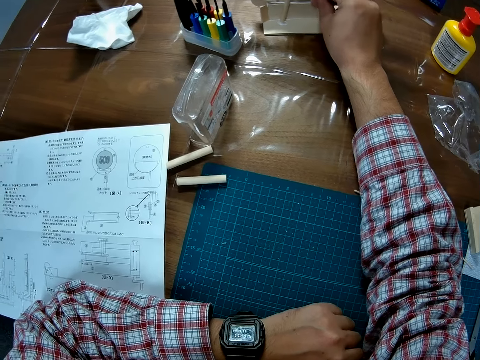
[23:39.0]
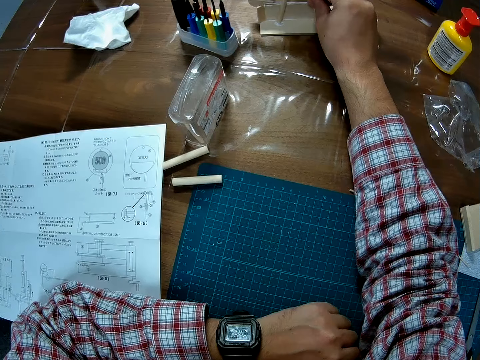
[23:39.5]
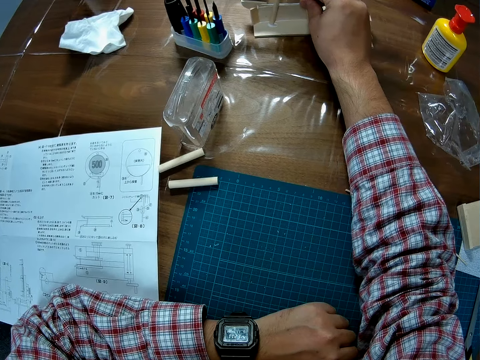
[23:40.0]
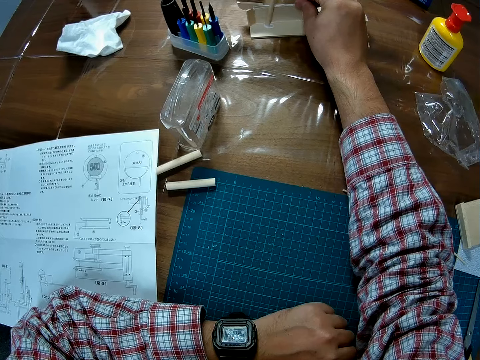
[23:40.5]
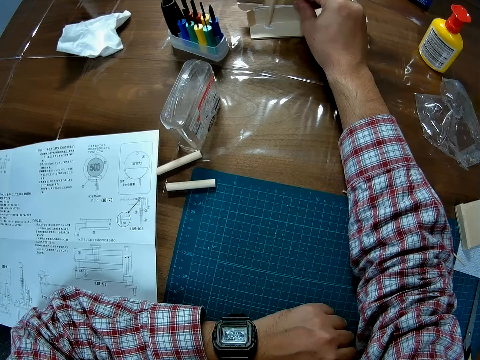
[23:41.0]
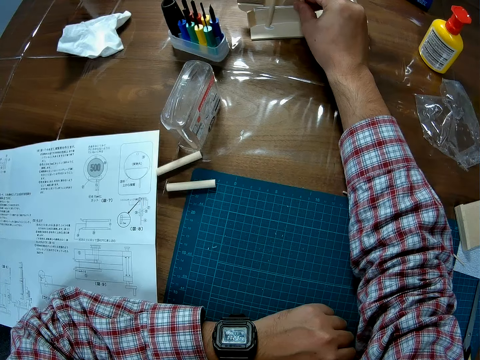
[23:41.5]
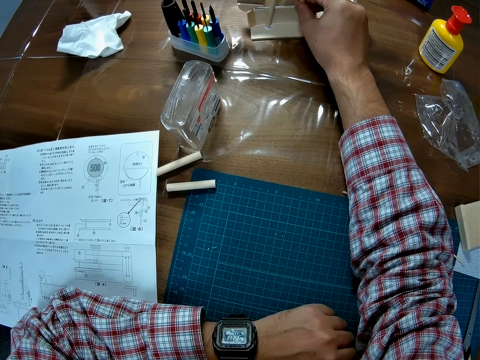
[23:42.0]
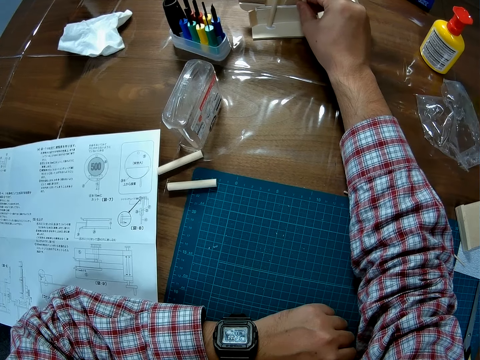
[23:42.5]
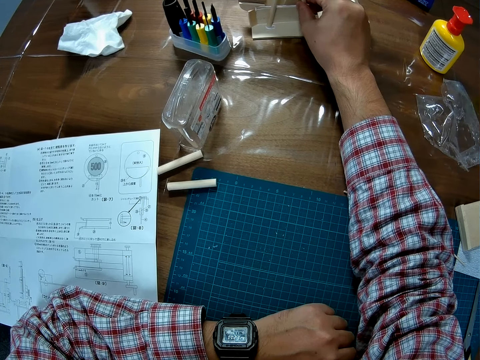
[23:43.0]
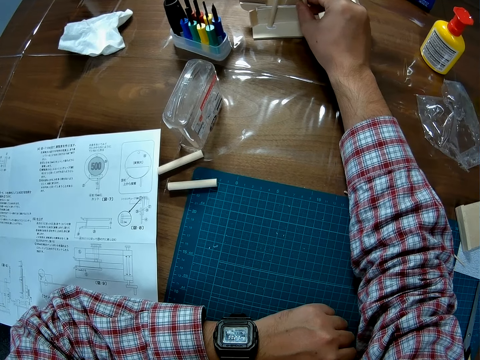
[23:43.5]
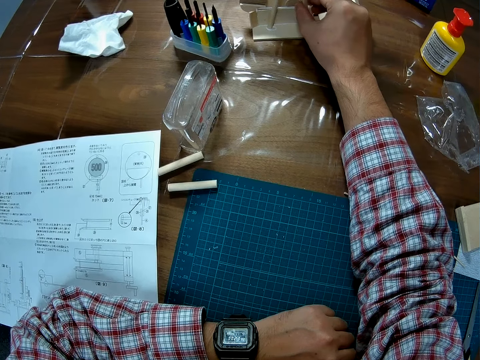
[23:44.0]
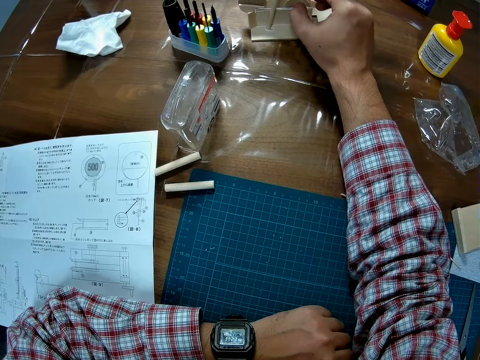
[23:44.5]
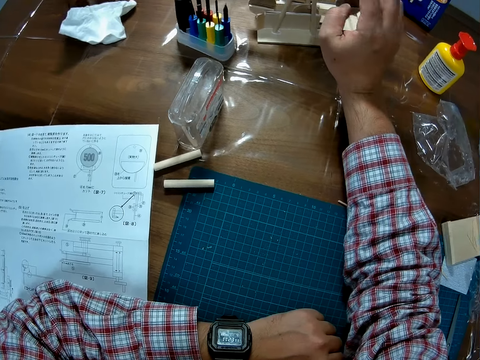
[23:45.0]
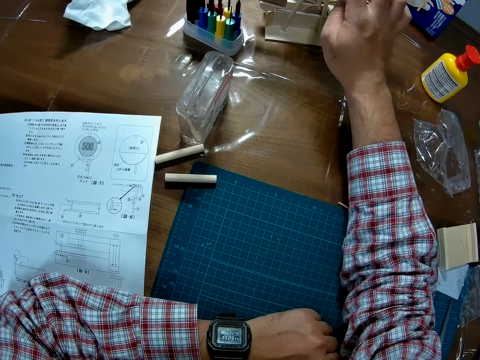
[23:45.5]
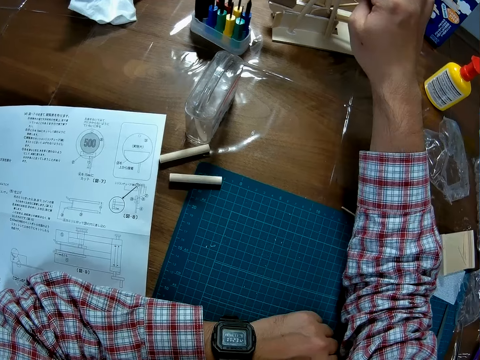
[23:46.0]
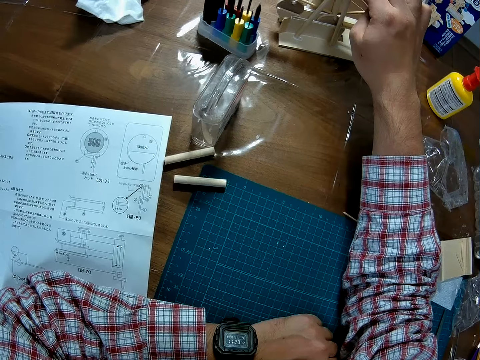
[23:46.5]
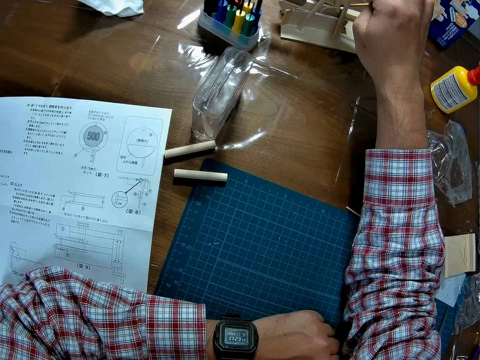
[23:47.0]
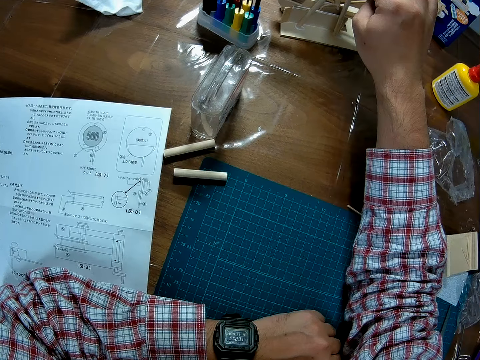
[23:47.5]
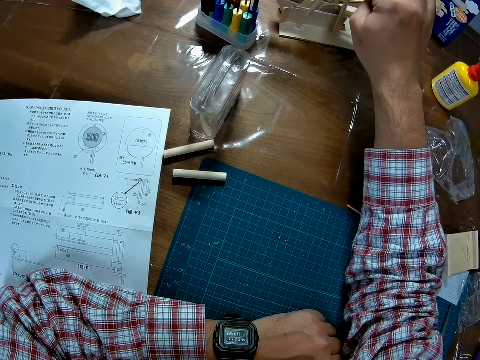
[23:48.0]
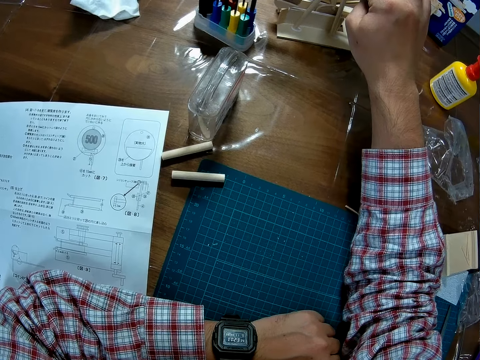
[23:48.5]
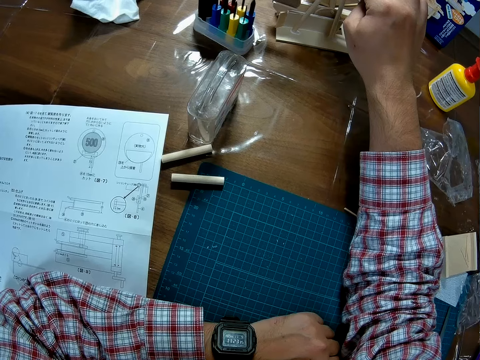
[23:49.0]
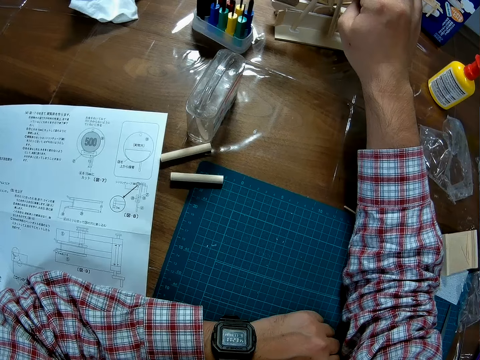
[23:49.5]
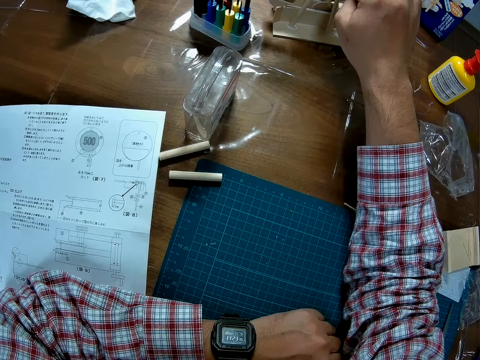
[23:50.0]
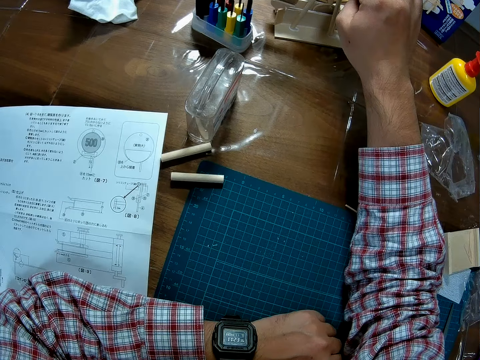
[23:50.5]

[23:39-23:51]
The camera wearer lets go of the model material, and fits the model material.

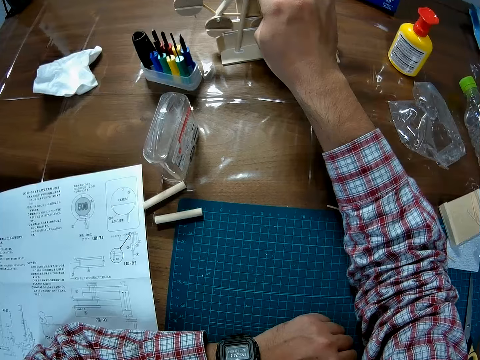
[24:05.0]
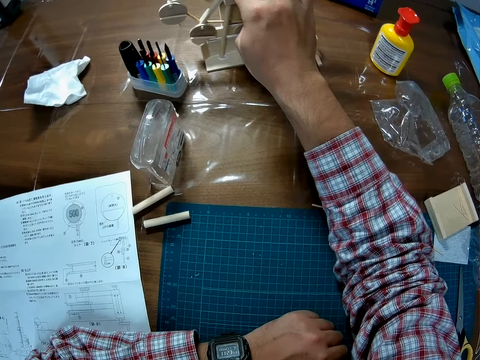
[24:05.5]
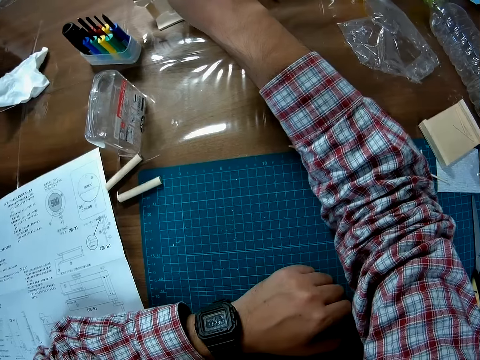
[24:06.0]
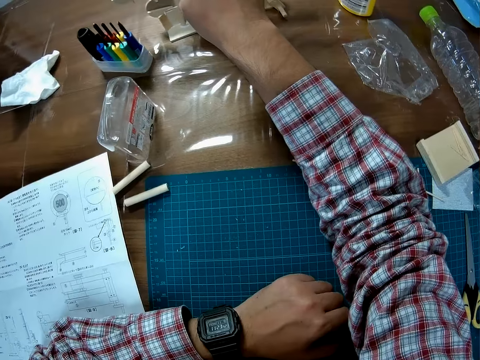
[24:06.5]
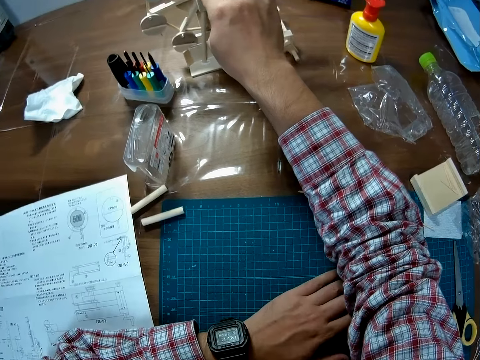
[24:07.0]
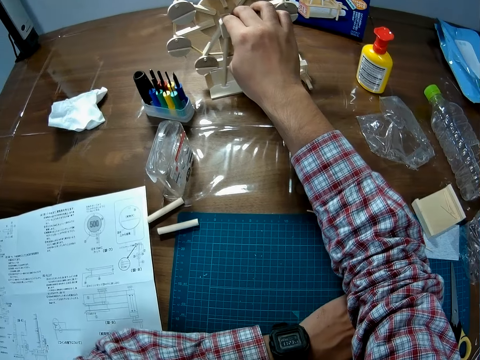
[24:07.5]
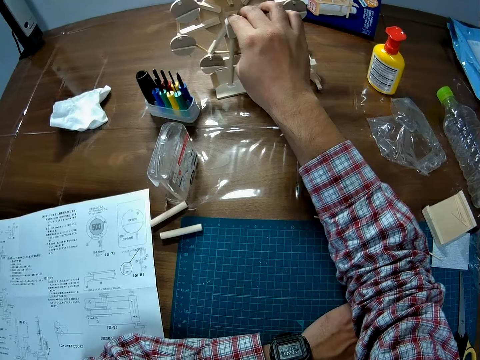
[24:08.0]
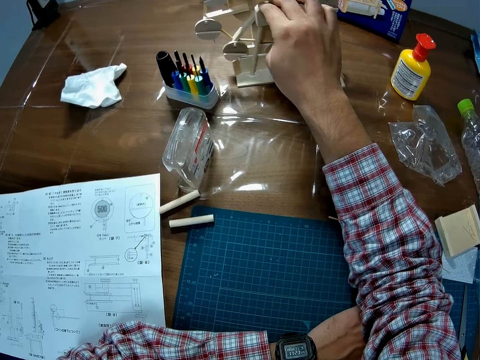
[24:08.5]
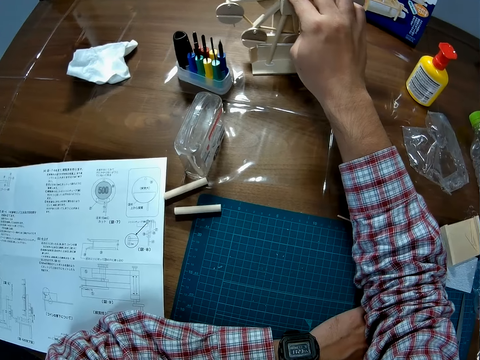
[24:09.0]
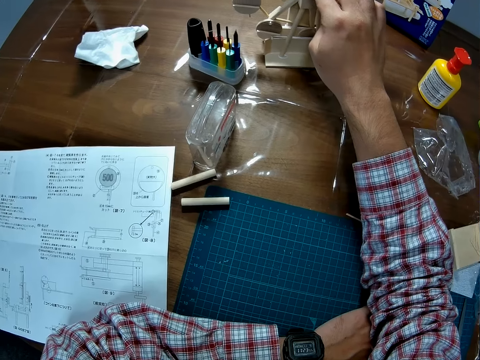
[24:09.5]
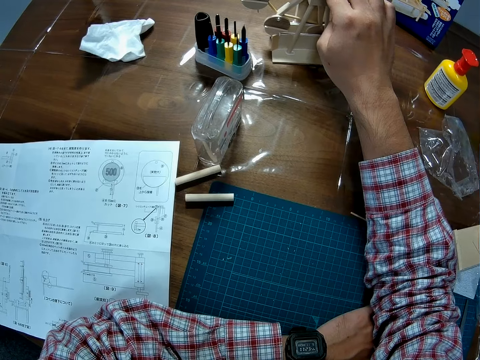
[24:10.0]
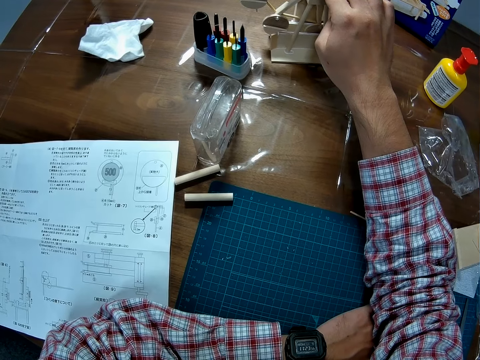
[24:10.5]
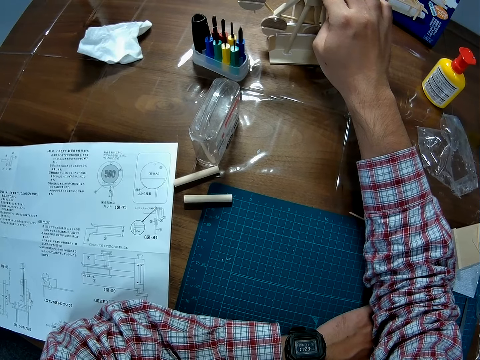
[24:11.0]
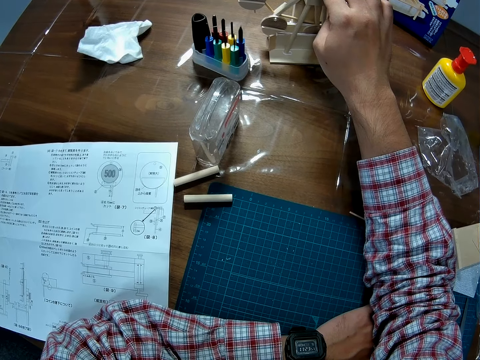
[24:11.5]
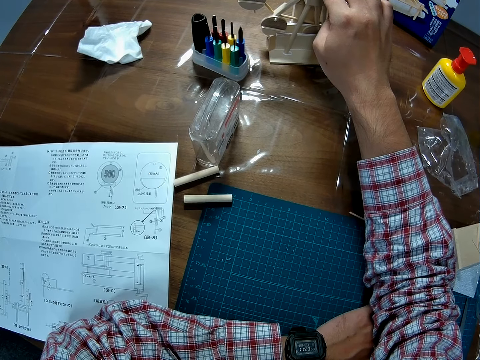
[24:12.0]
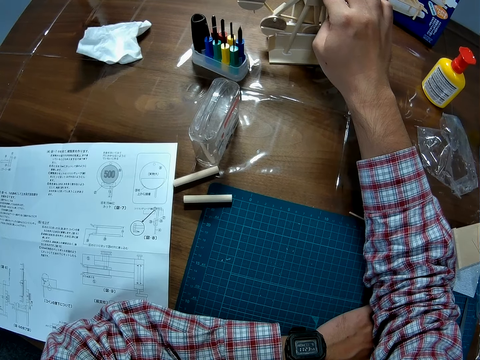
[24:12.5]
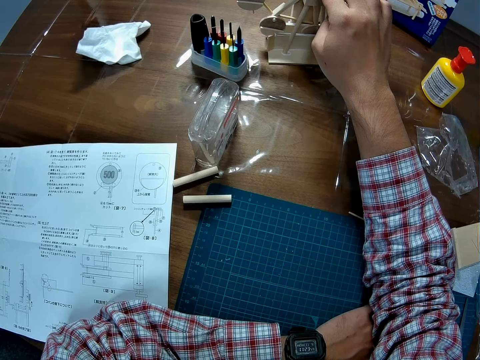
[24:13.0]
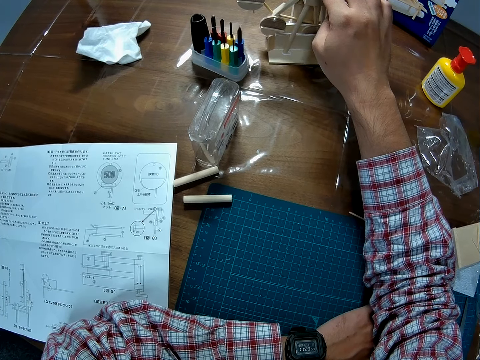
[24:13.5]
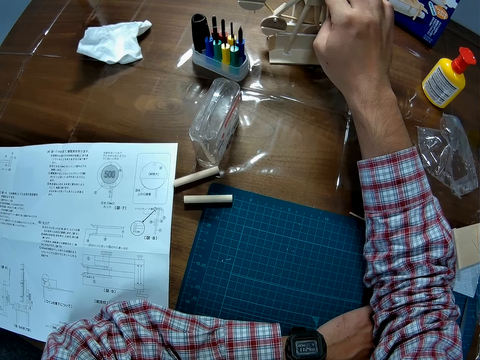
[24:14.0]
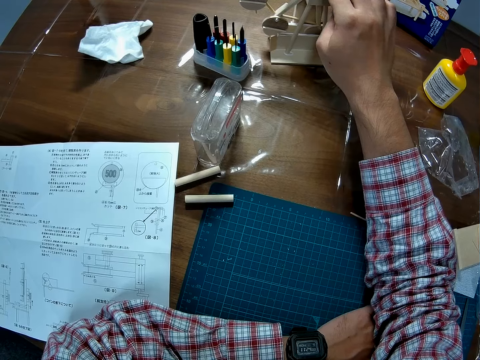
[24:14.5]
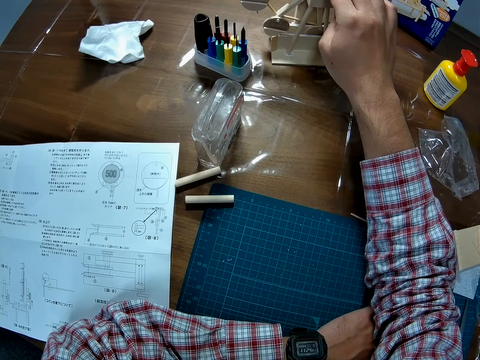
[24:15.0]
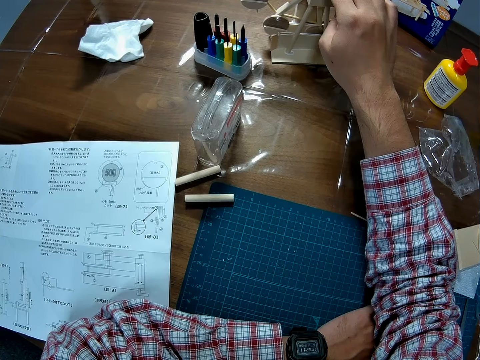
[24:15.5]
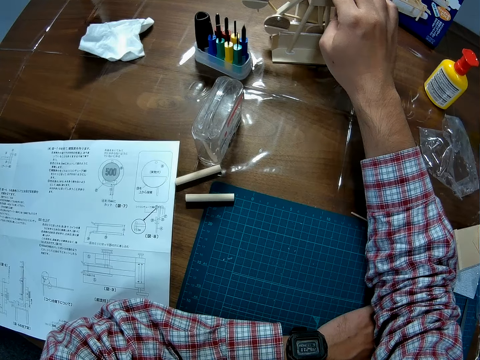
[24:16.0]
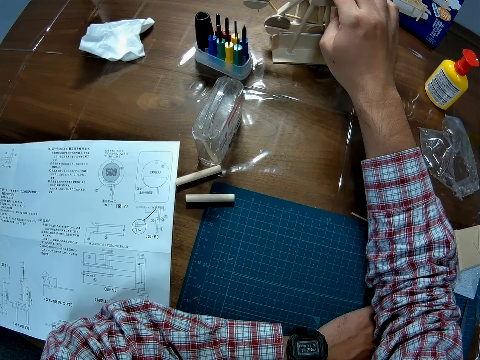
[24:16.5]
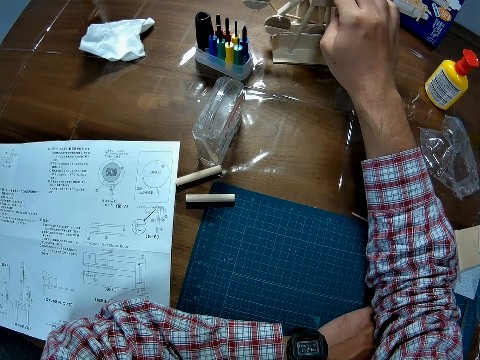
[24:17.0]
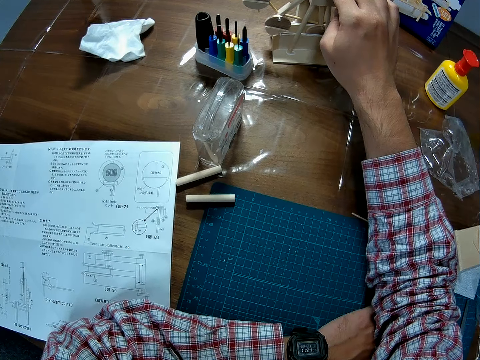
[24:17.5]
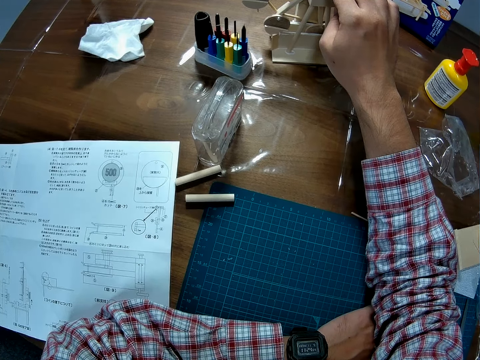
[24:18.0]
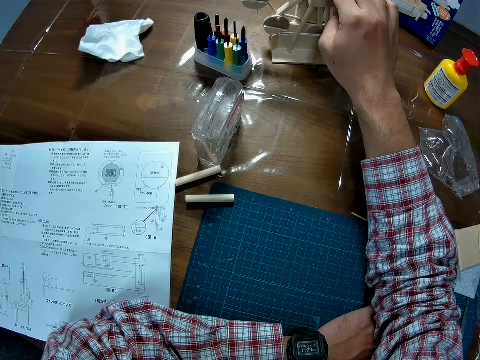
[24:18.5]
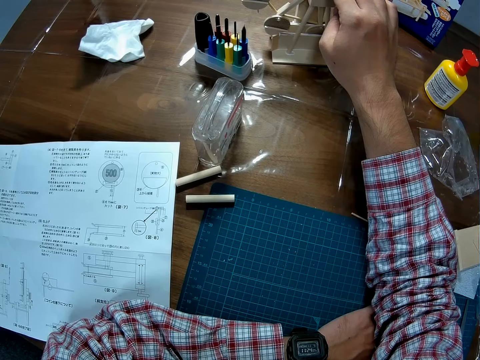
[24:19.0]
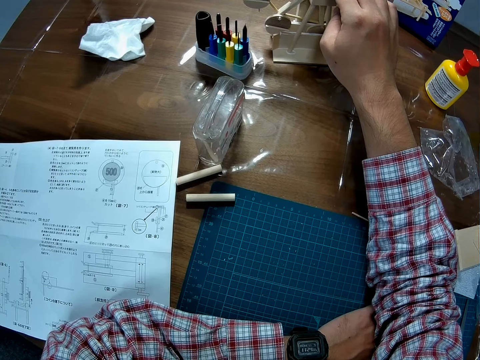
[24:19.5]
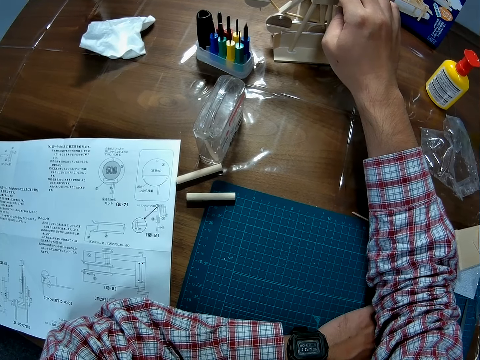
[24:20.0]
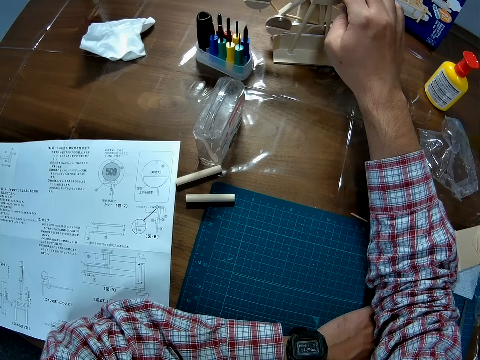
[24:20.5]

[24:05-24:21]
The camera wearer moves his hand under his right elbow.
